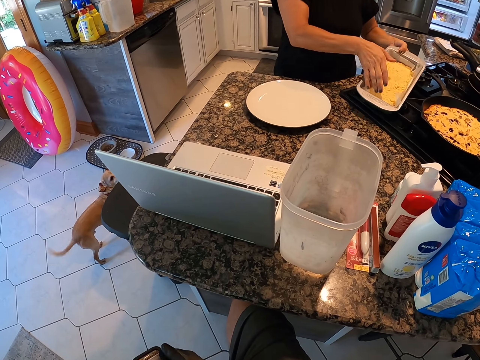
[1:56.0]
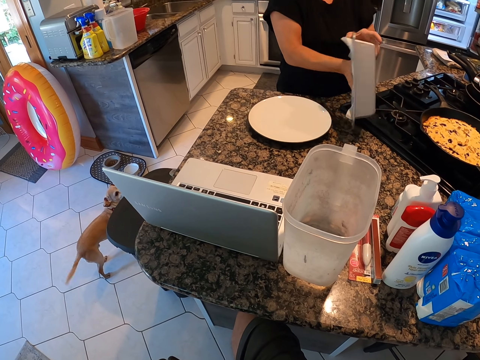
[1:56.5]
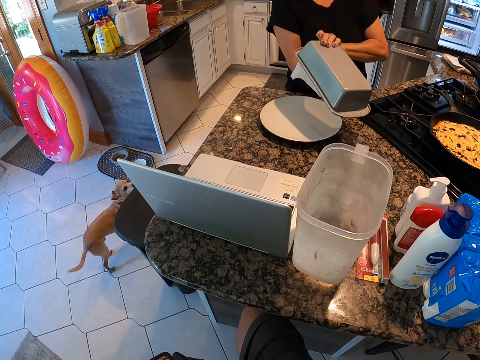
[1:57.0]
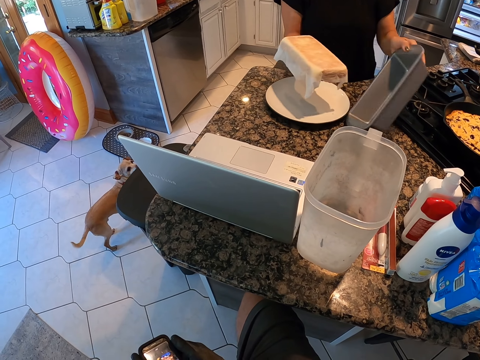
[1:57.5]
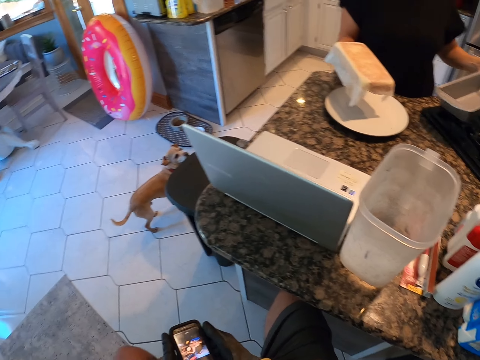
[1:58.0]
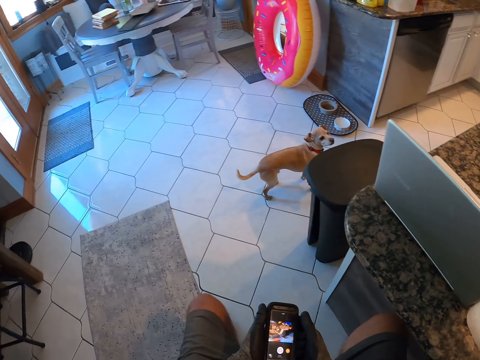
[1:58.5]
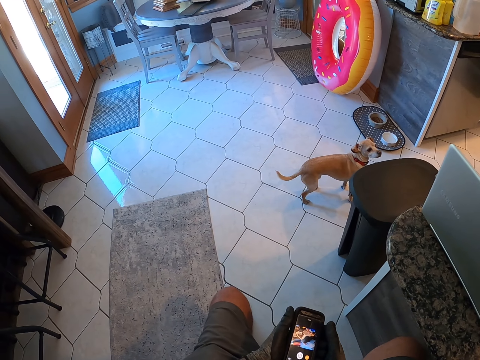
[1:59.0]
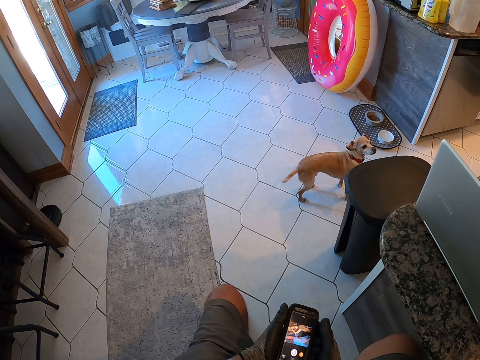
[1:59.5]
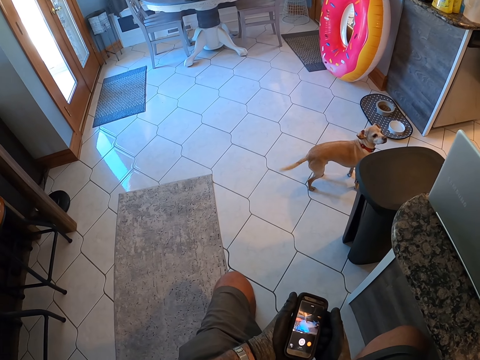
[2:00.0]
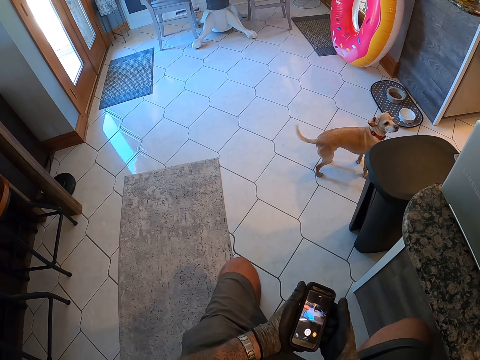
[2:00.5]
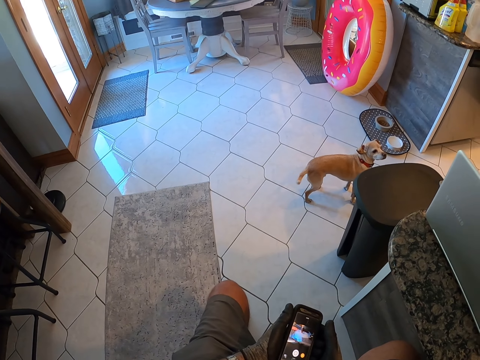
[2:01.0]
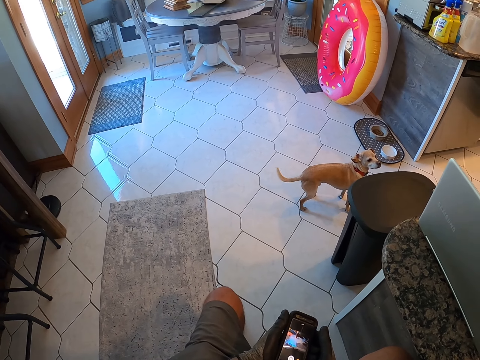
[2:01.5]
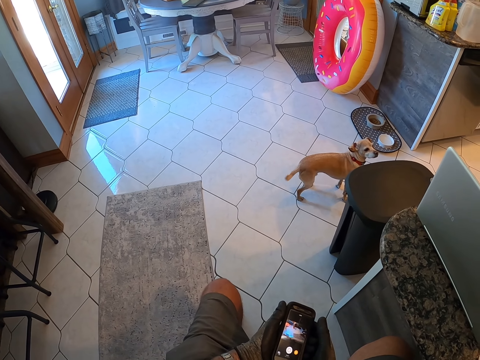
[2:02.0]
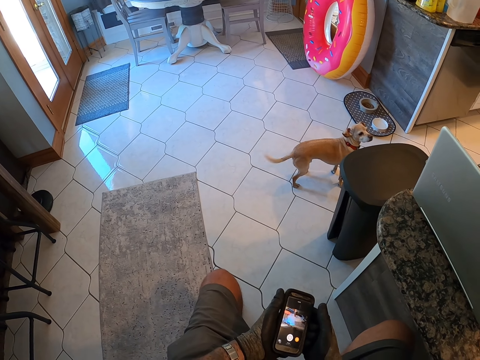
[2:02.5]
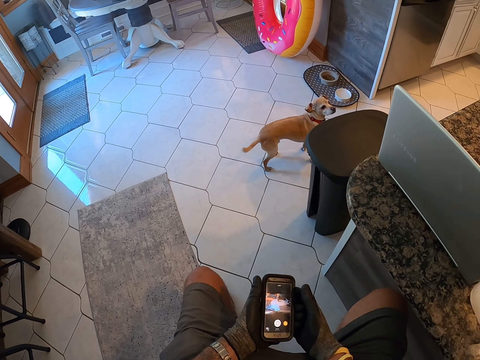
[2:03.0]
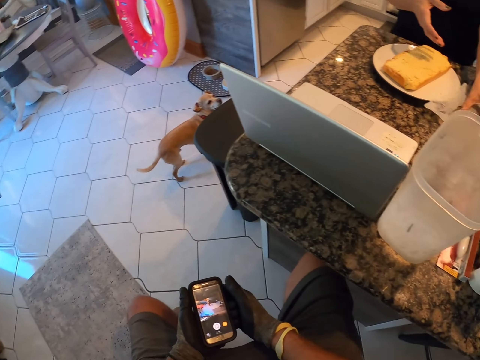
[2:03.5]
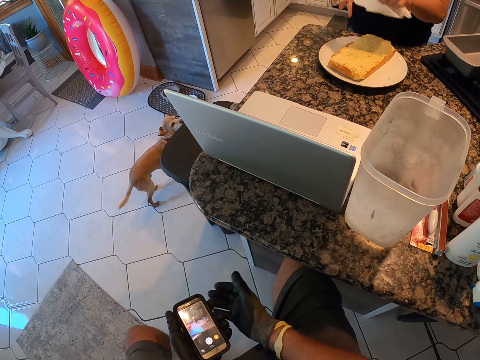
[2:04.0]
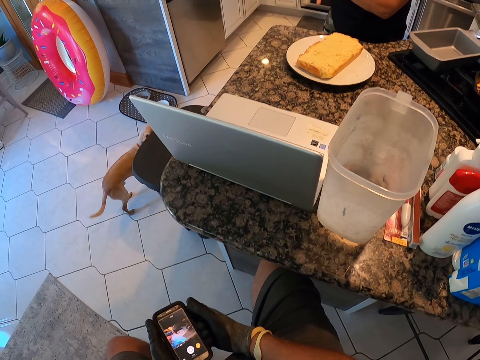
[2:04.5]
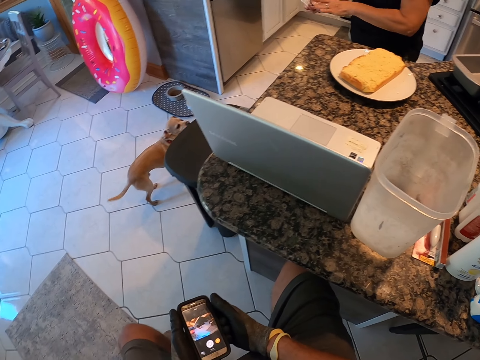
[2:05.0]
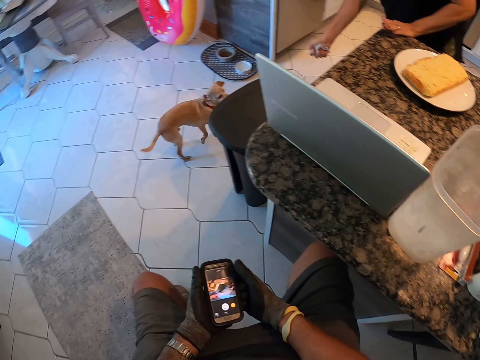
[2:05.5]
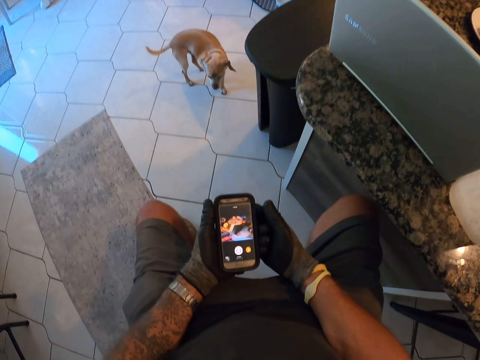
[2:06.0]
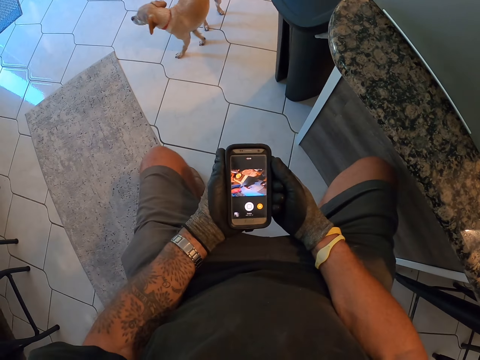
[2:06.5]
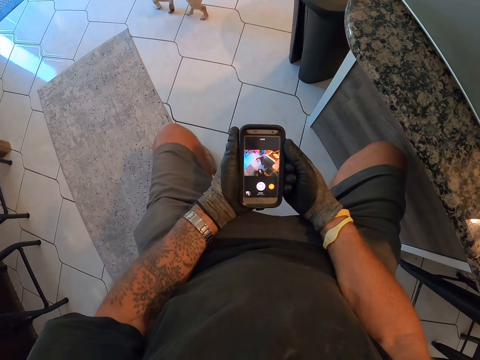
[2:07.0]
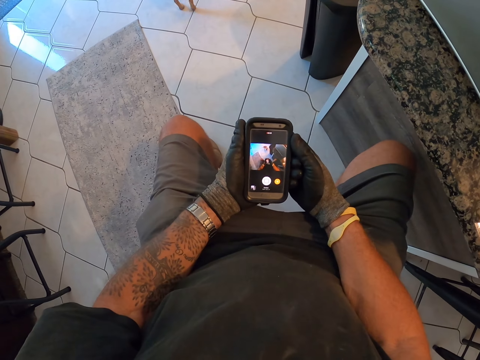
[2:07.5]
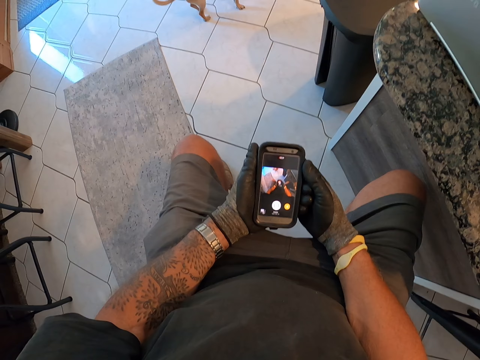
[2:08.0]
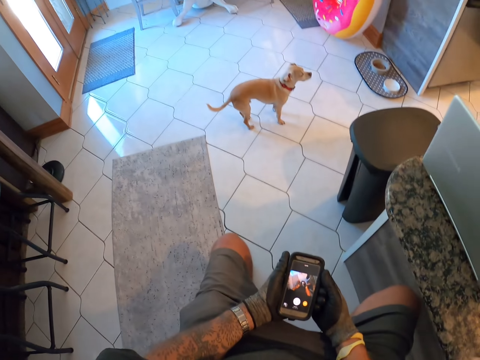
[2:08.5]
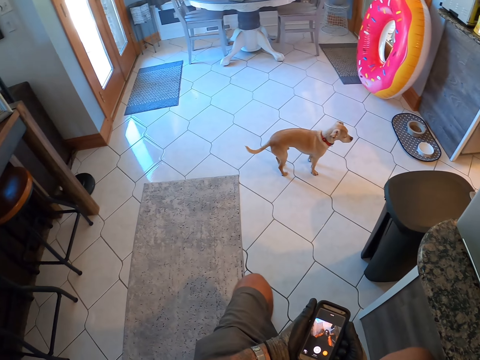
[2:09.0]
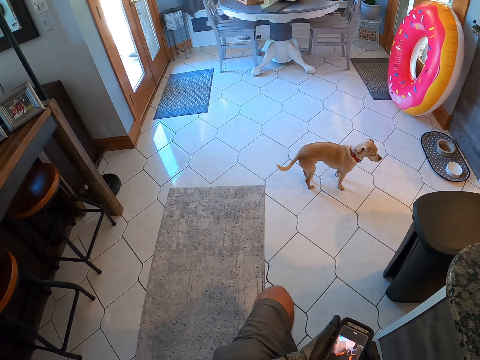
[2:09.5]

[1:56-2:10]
The camera wearer lifts the container. She pours something on her hand. She operates the phone. A person picks up the paper from the counter top. The person drops the paper in the trash bin. The camera wearer operates the phone.

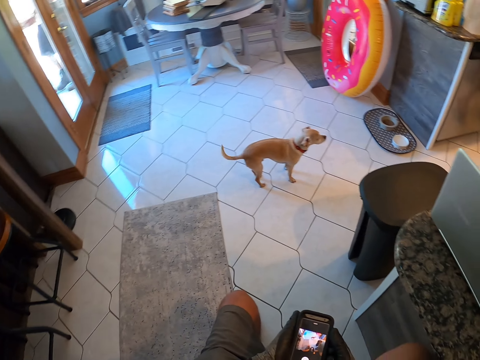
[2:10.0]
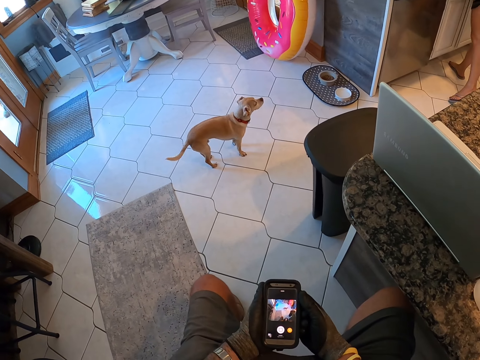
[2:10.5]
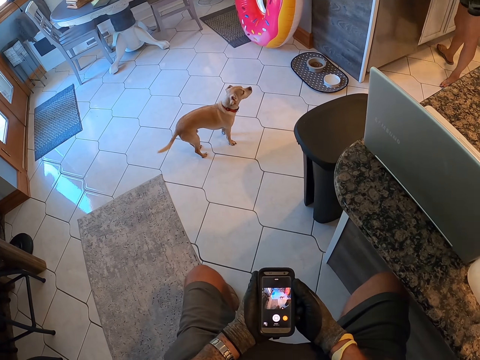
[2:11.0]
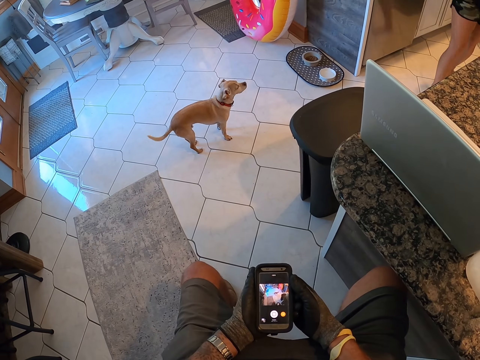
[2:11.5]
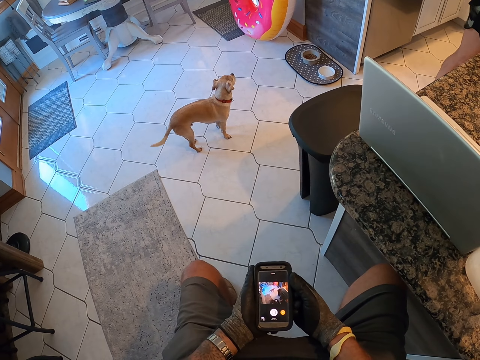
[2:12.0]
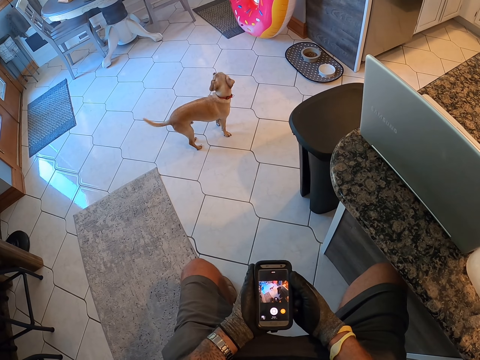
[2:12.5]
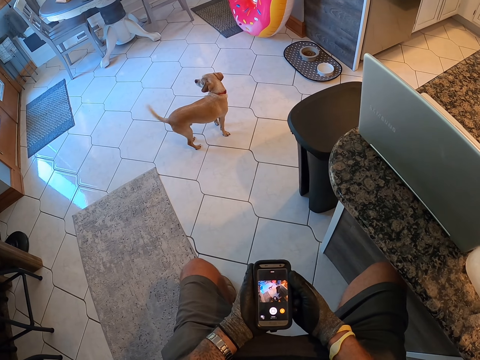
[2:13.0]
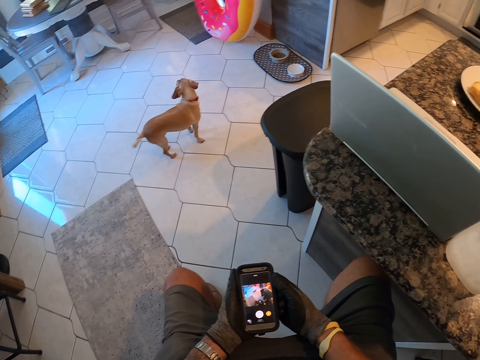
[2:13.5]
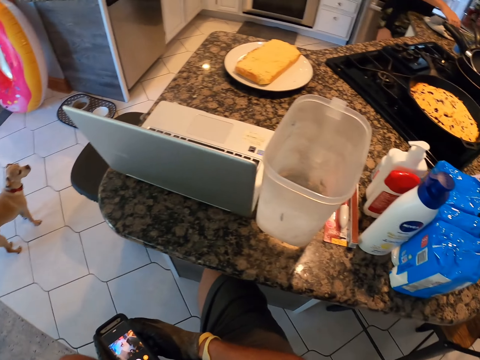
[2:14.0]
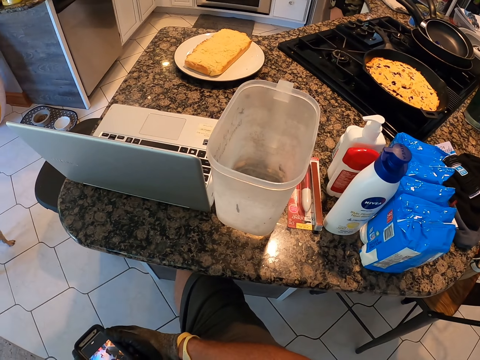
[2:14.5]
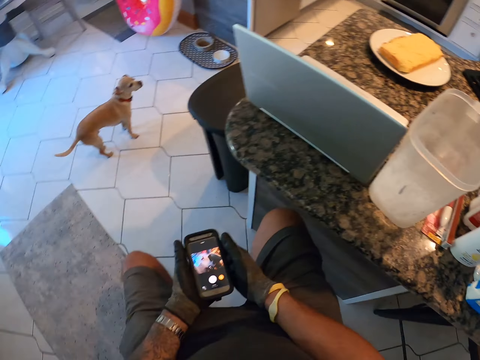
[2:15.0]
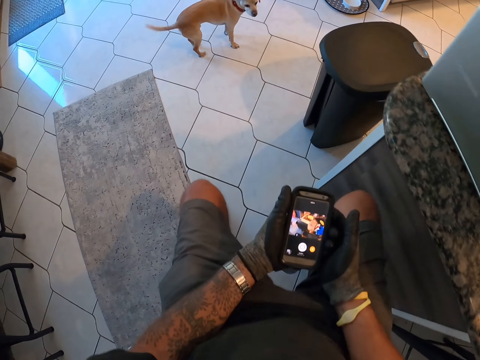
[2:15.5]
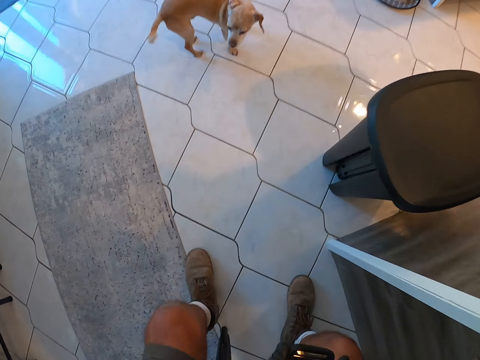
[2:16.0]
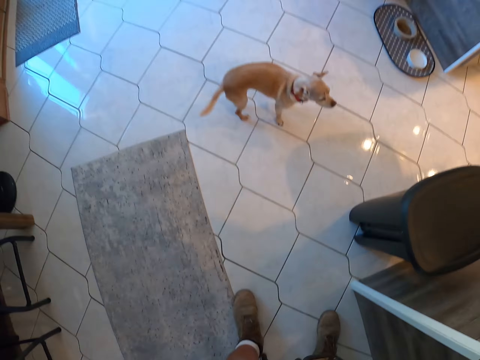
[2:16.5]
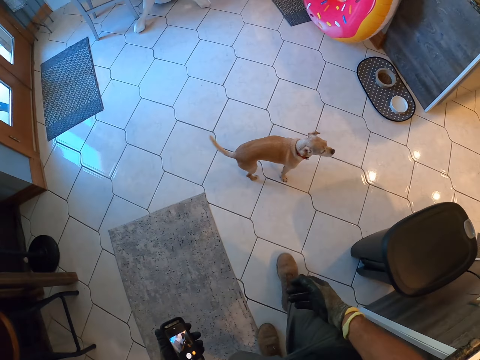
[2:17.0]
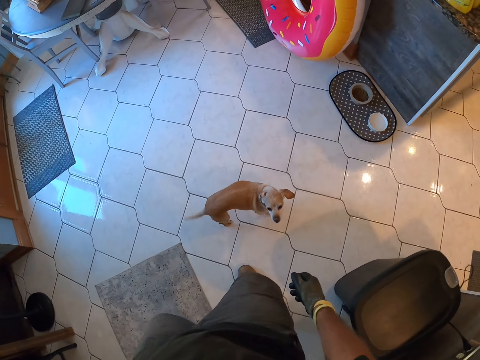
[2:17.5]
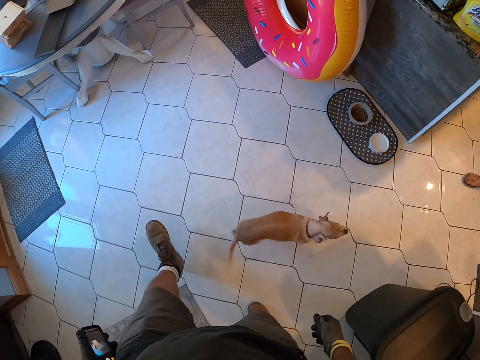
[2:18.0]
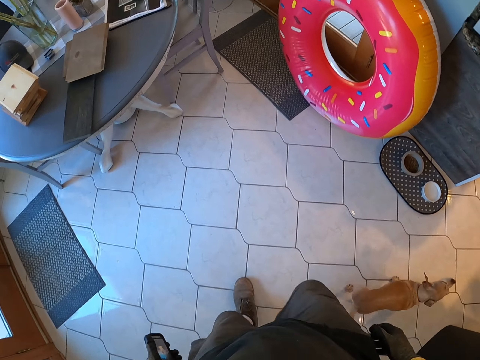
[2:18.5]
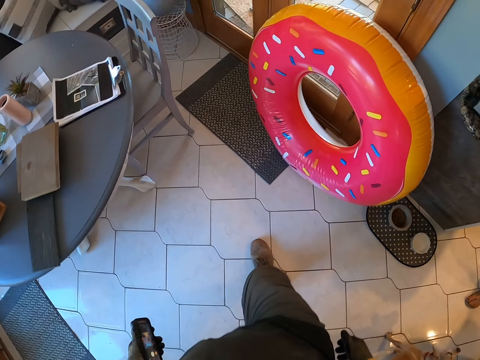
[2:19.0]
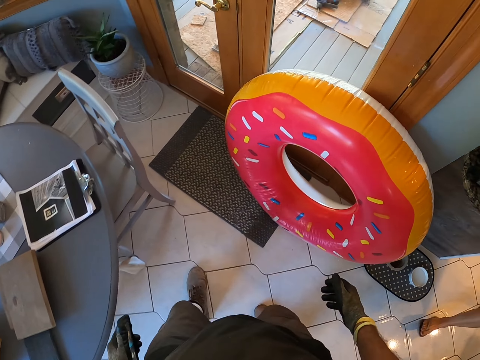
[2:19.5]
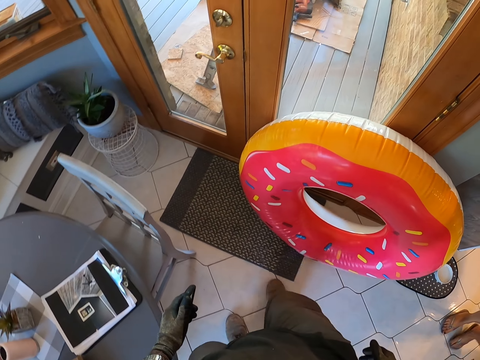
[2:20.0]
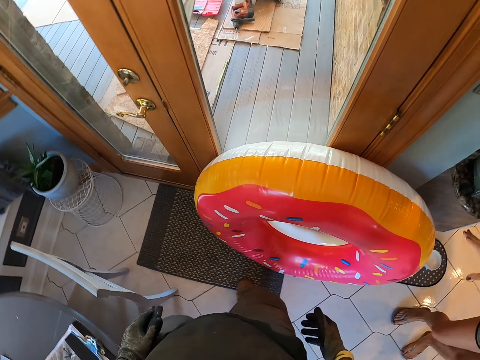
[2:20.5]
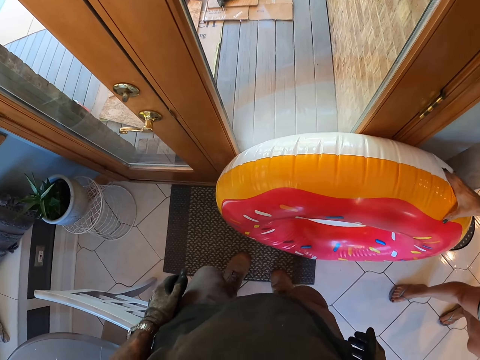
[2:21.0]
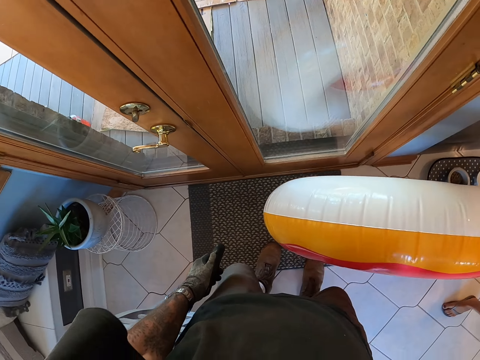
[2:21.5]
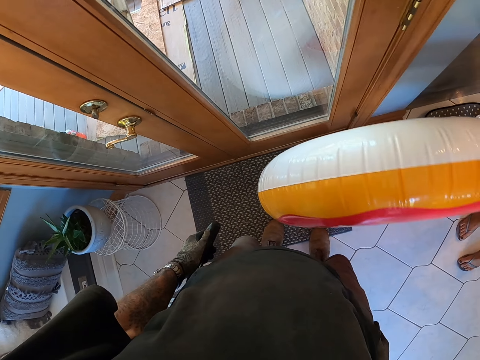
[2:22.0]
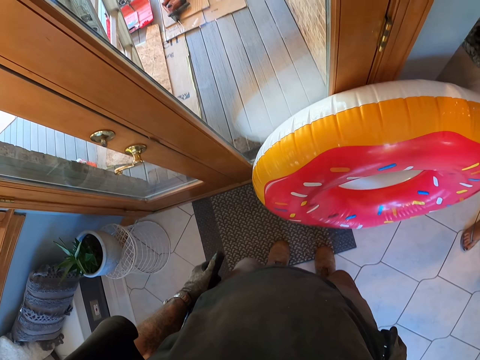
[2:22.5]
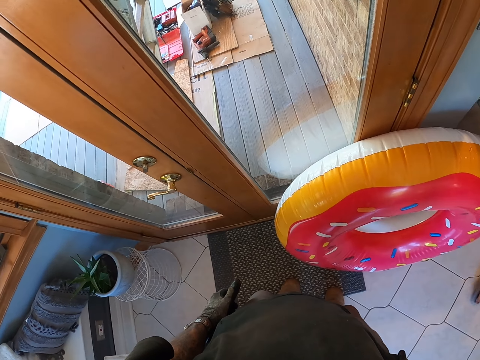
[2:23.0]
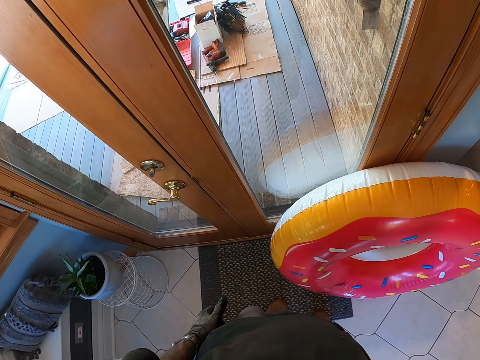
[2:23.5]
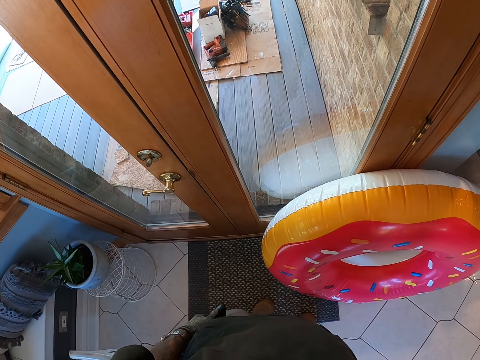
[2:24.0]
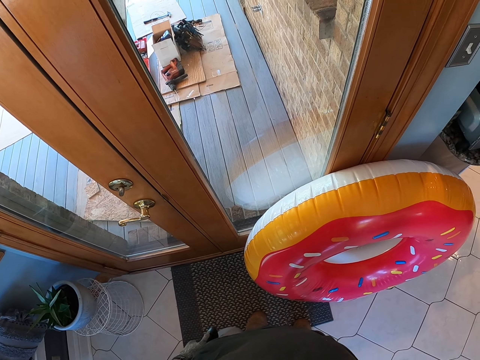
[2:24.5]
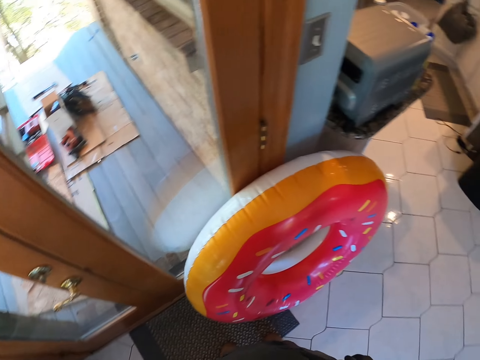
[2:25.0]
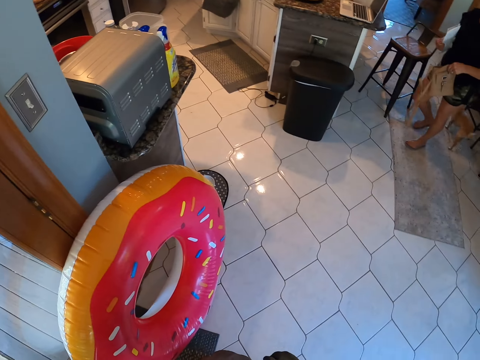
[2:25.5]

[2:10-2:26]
The camera wearer stands up. He walks in the room. A person touches the balloon. The camera wearer turns his head.
